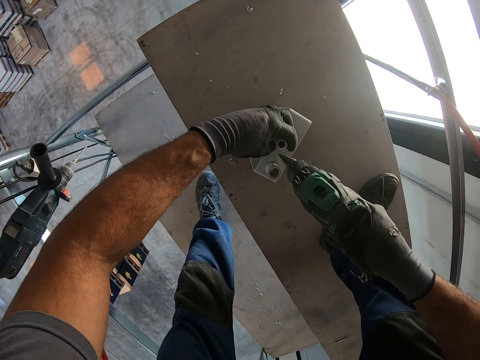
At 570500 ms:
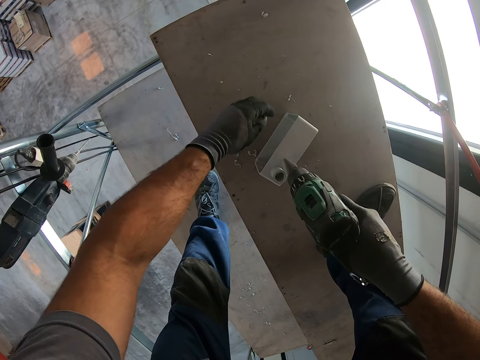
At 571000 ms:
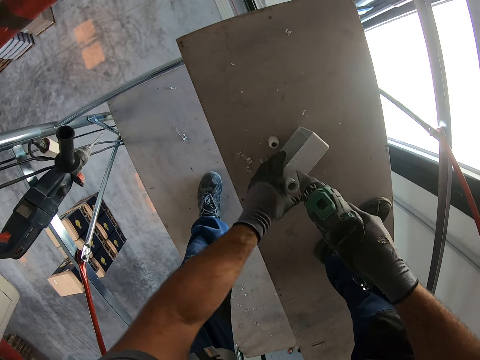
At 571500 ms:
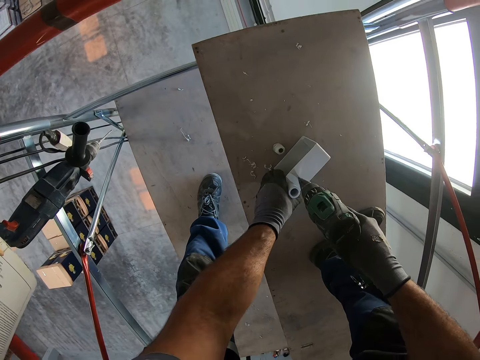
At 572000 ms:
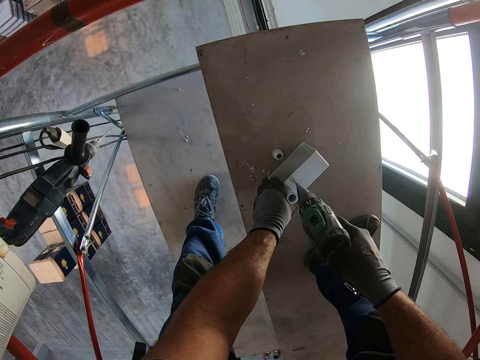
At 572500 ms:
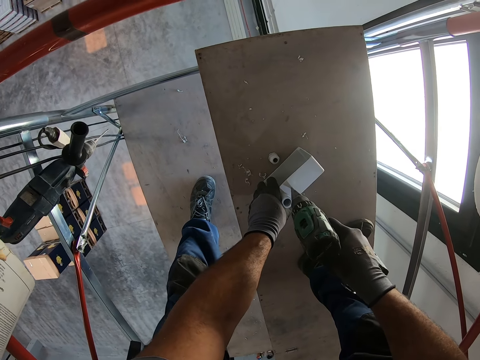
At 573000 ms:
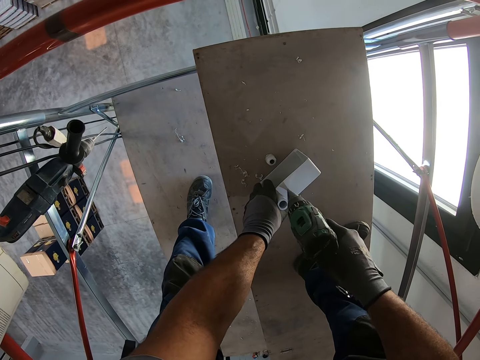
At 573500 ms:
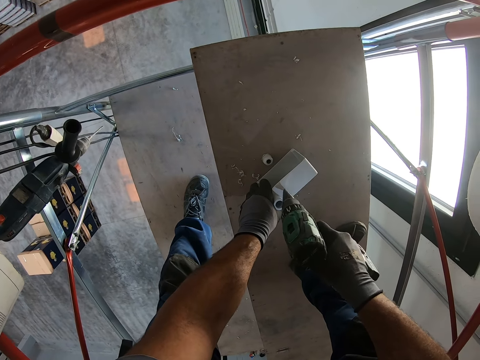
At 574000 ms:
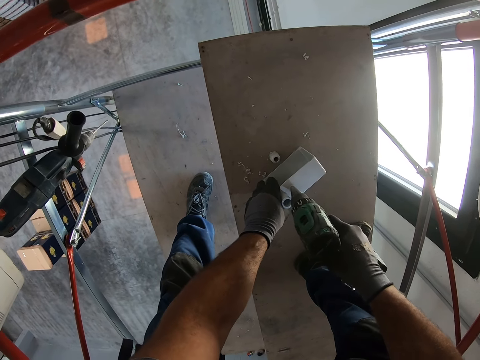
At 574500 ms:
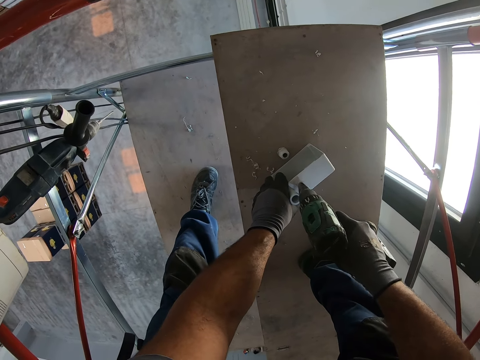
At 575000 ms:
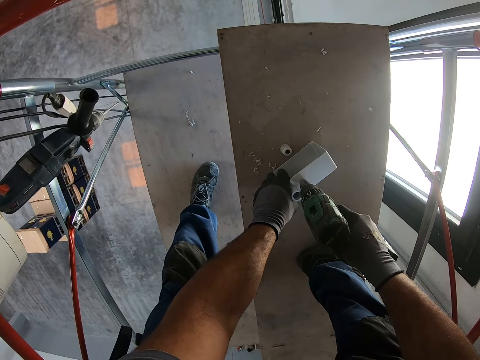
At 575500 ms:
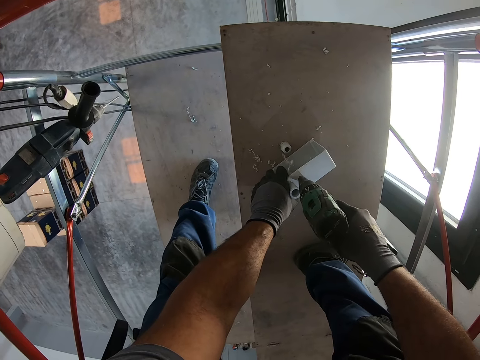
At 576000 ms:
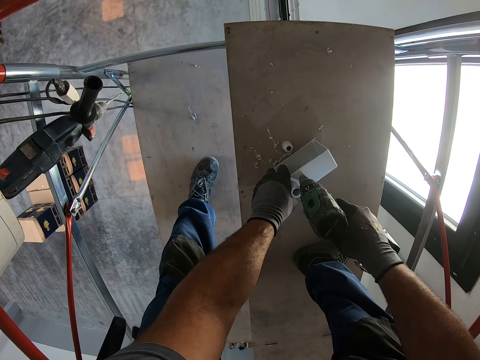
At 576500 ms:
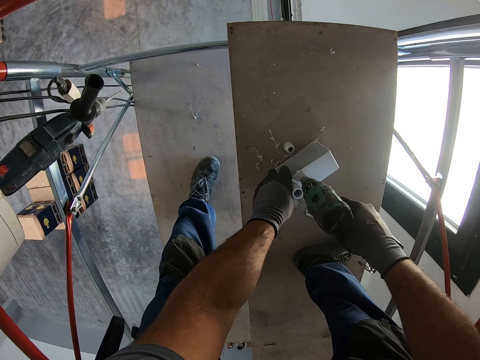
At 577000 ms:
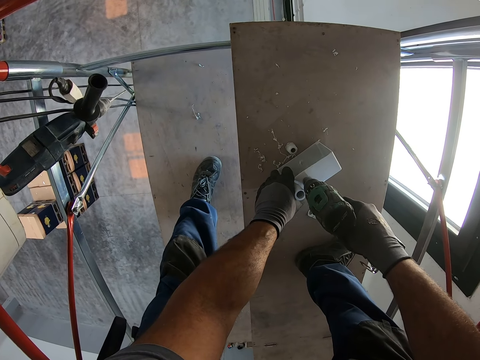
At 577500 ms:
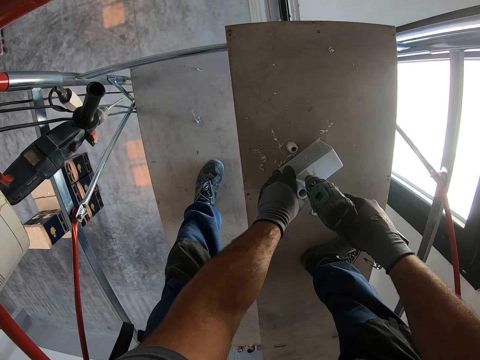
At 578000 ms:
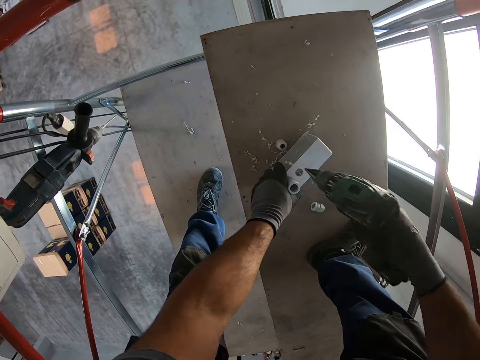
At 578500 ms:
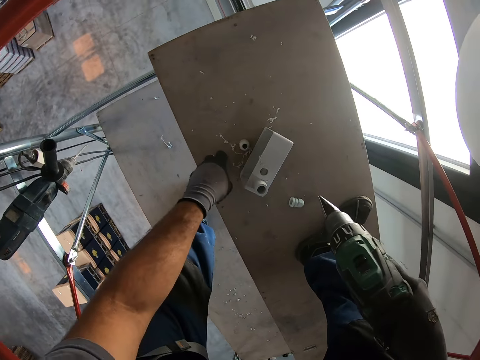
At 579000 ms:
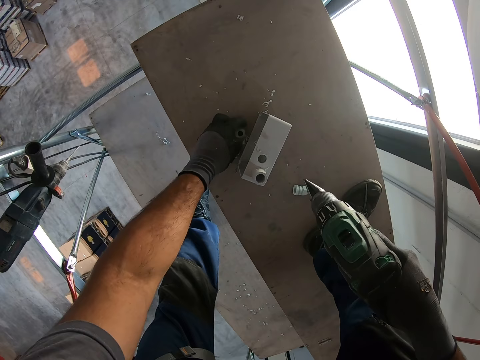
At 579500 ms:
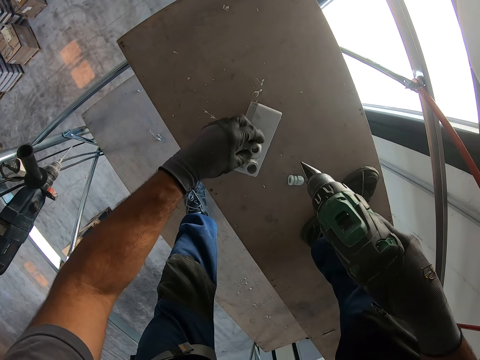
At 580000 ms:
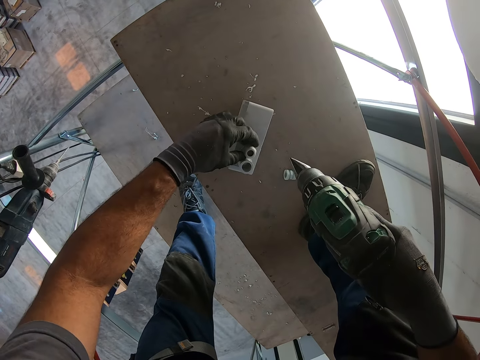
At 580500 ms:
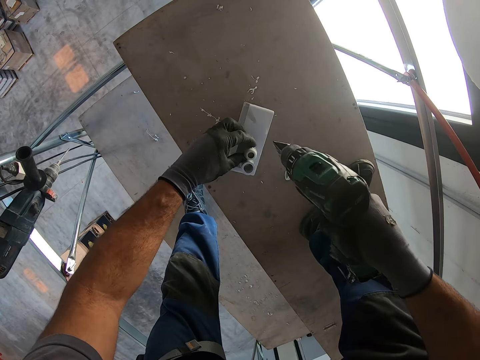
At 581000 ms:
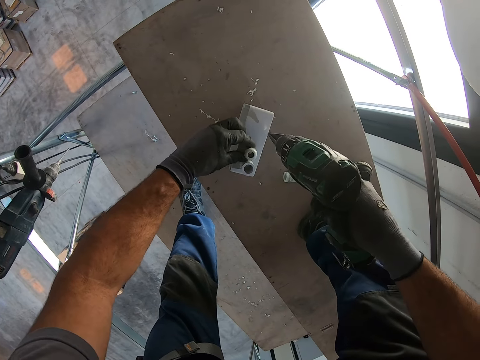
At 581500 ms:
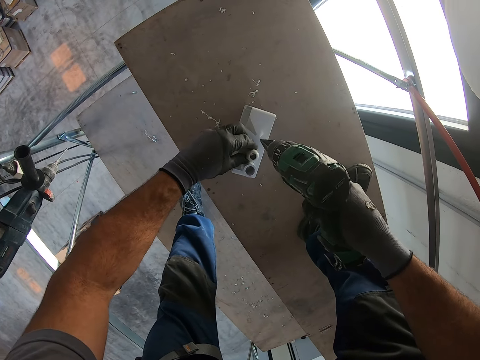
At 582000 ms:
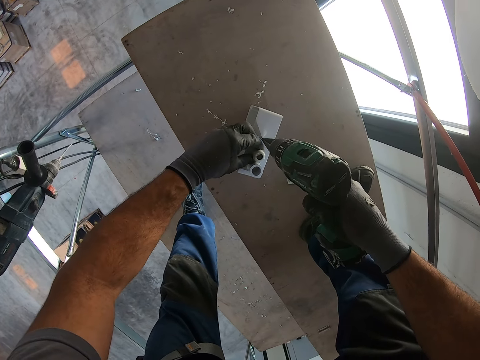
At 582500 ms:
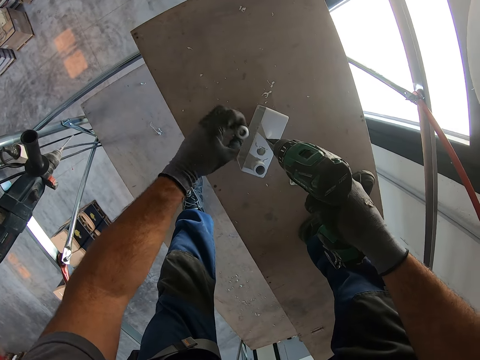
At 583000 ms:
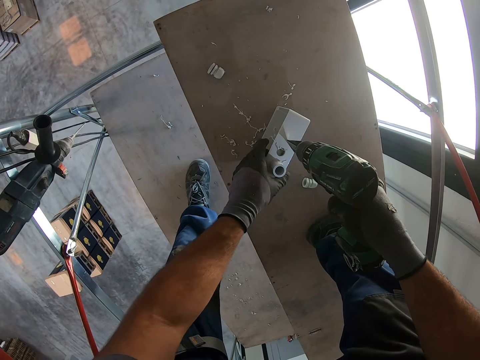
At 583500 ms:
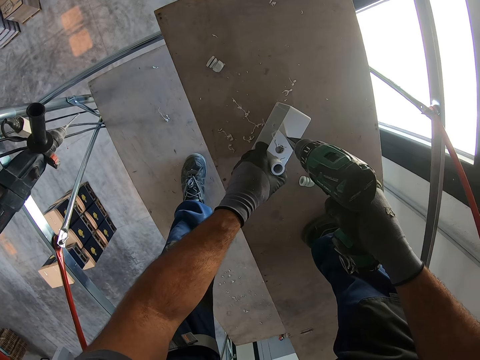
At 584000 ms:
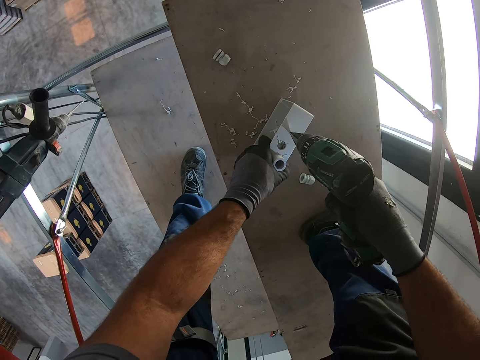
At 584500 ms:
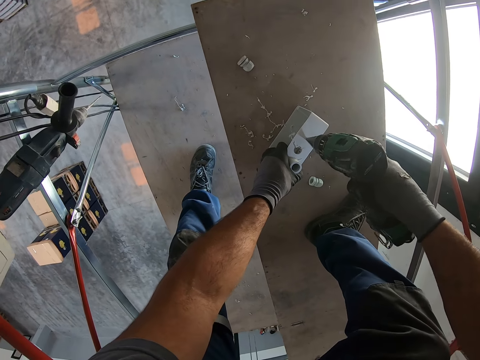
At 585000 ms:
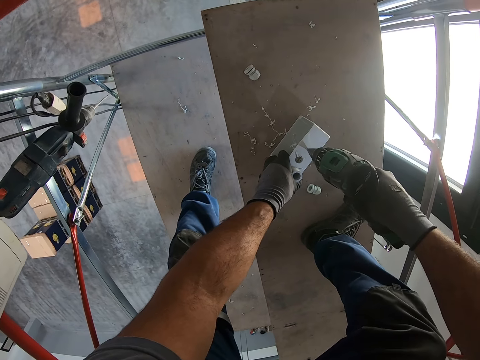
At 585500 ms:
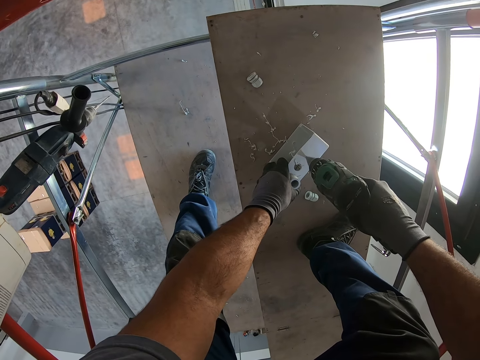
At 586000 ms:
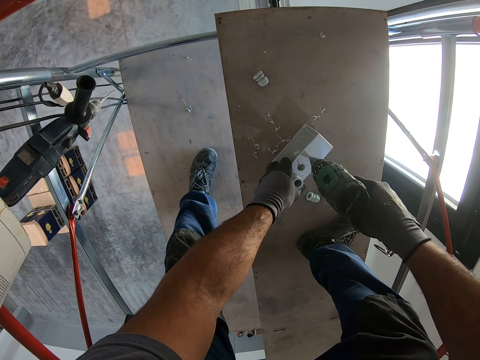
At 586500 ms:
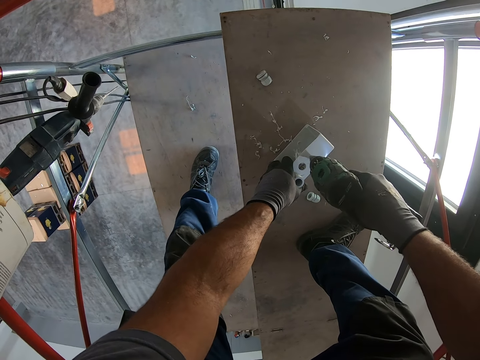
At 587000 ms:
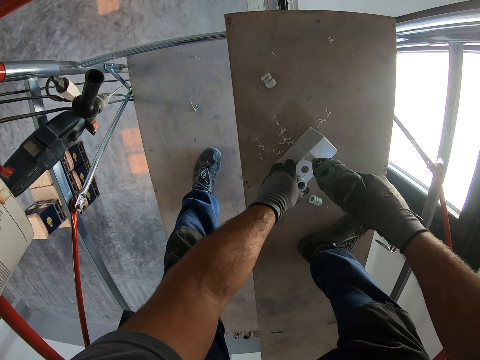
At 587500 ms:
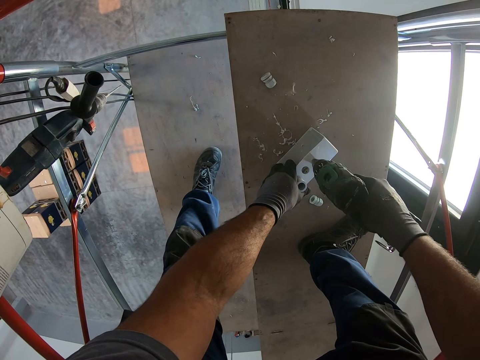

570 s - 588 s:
The camera wearer moves the holder to the platform. They drill a hole on the fuse box or socket. They move the fuse holder to the fuse box. They fix a terminal on the socket. They move the holder to the platform and drill a hole on the fuse box.

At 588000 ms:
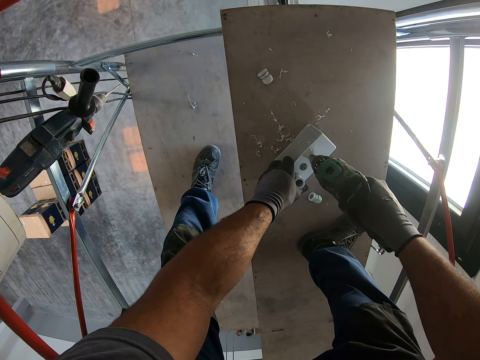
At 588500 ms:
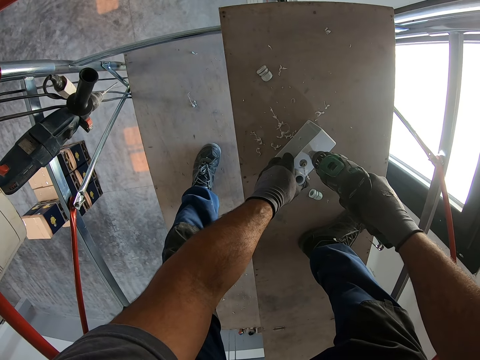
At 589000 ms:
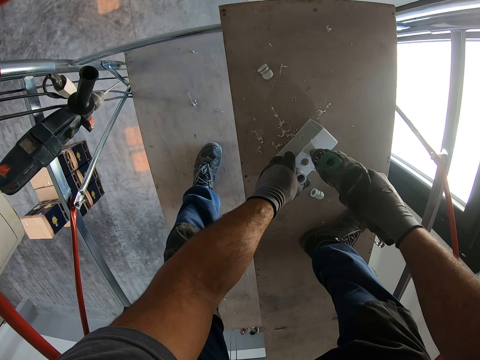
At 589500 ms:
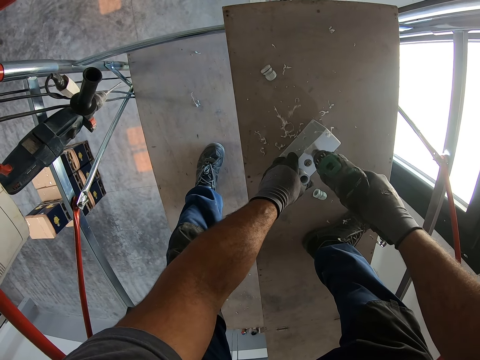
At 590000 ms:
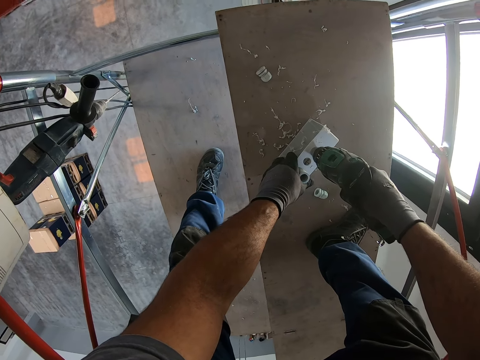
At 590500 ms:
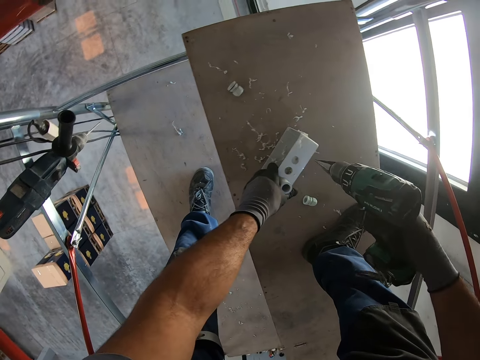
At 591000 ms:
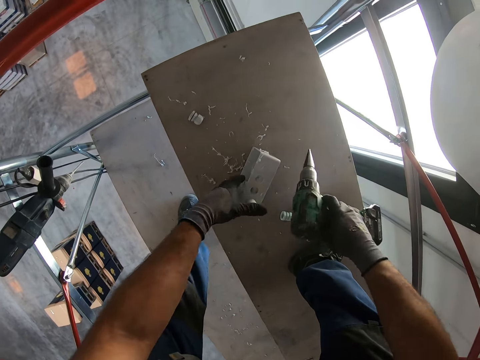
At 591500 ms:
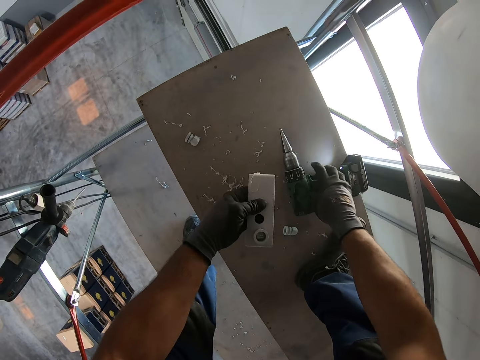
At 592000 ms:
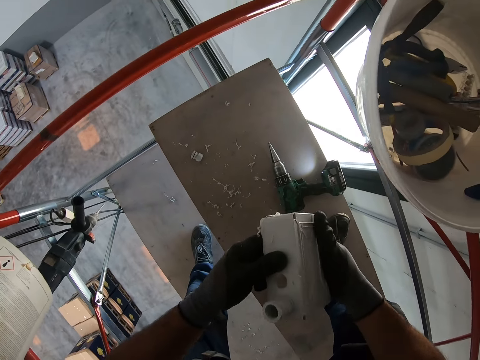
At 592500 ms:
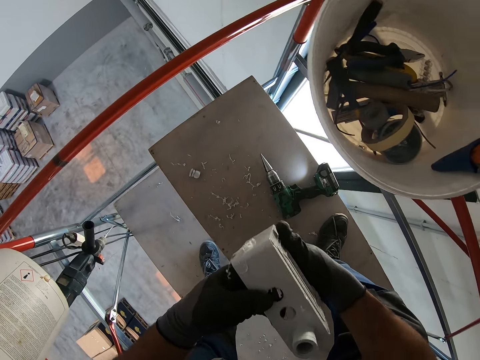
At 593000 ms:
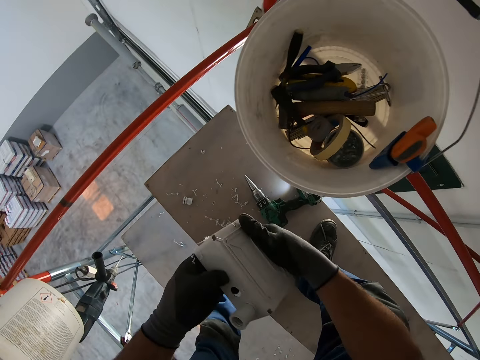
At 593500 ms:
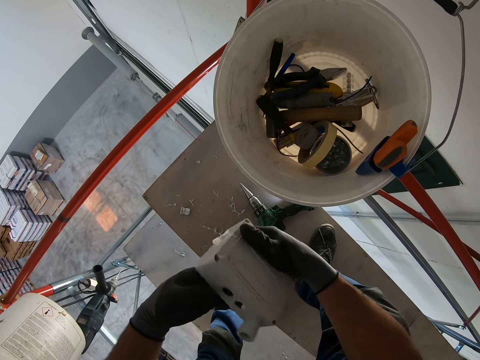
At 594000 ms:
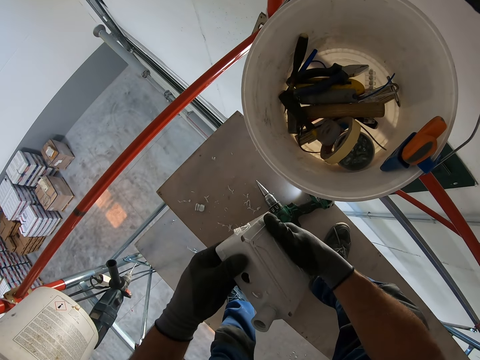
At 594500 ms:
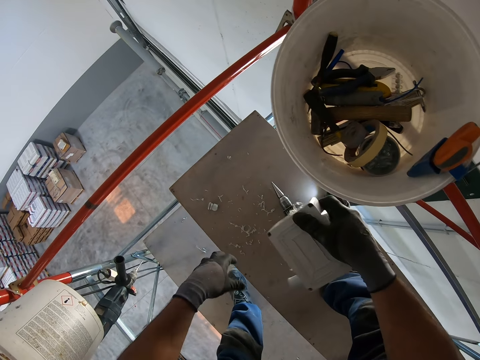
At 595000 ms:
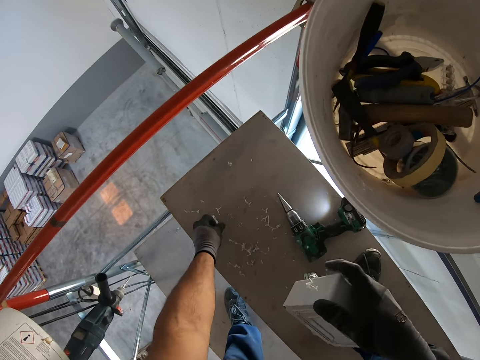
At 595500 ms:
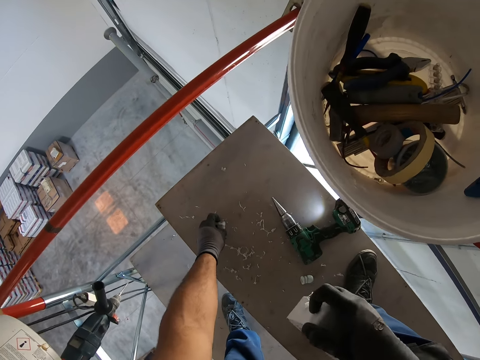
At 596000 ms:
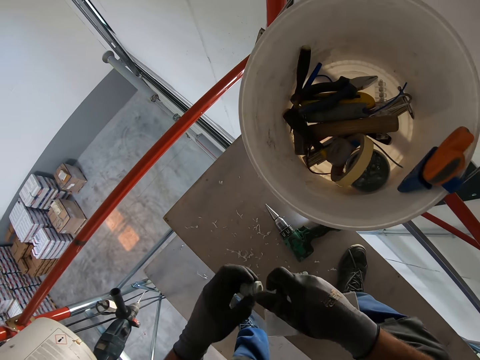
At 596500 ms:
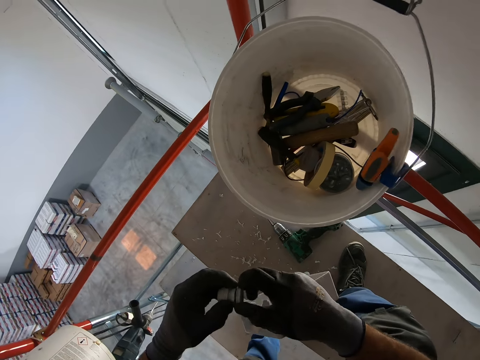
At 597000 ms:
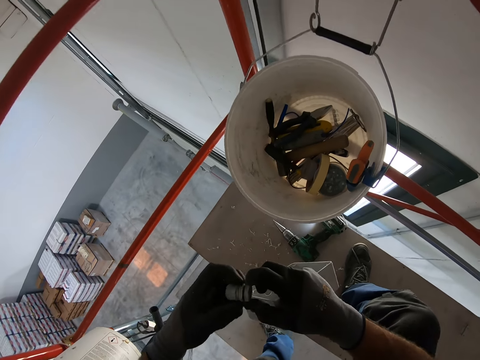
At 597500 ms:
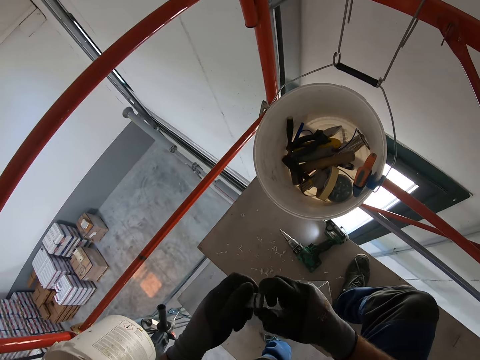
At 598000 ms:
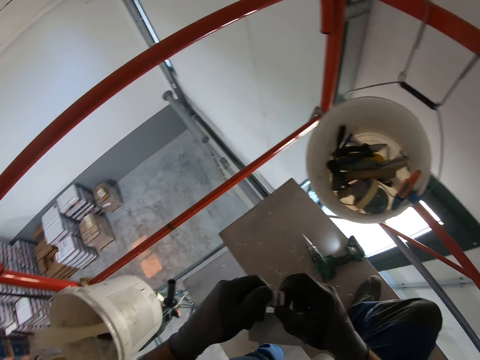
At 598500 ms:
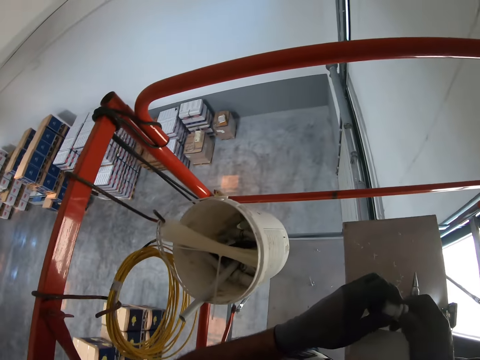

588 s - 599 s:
The camera wearer places the drill on the platform. He takes a socket or fuse box from the table. He wipes the fuse box with his hand. He picks up the fuse holder. He separates the fuse holders. He adjusts the terminal screw.
